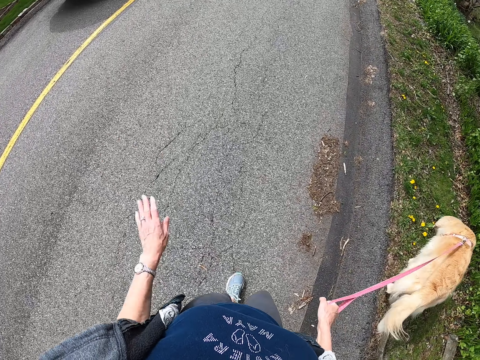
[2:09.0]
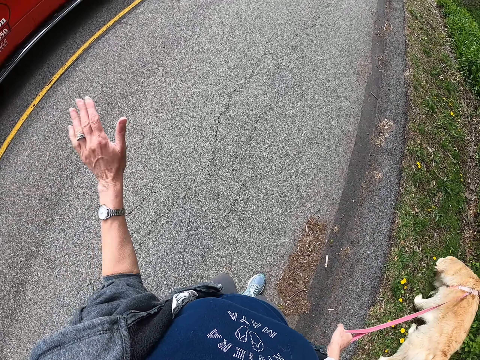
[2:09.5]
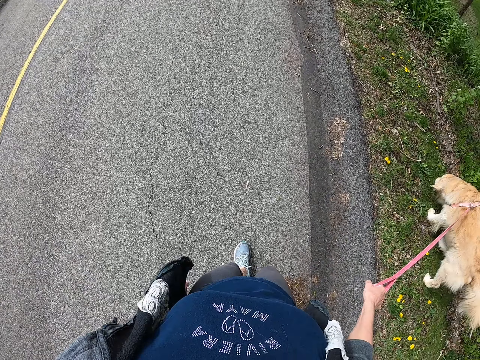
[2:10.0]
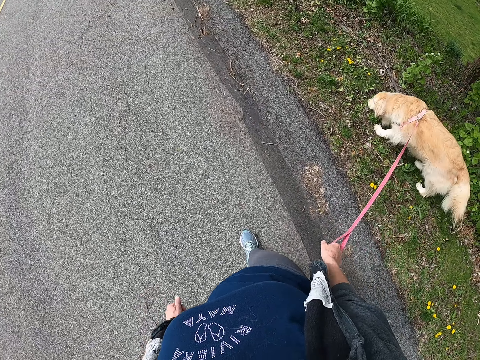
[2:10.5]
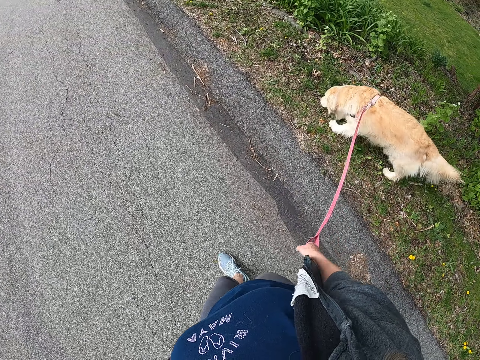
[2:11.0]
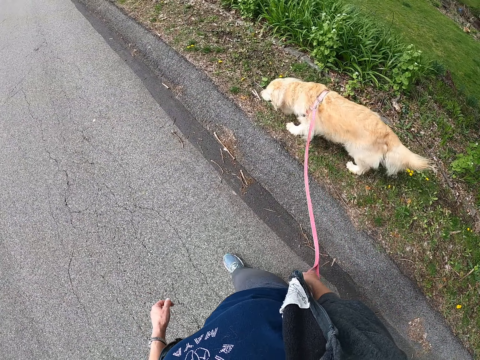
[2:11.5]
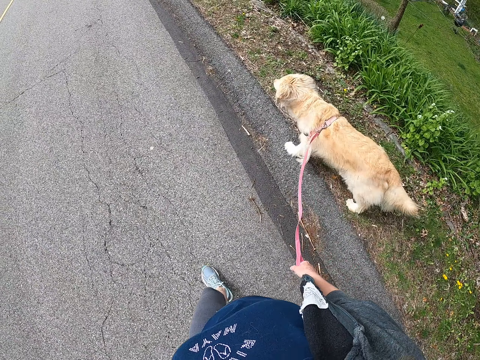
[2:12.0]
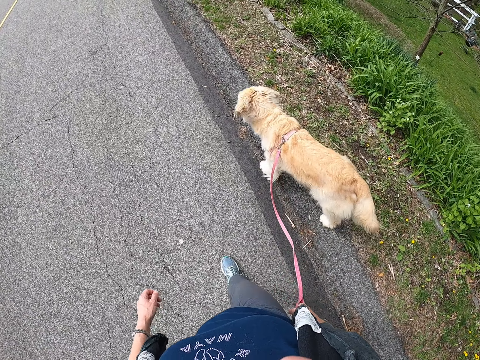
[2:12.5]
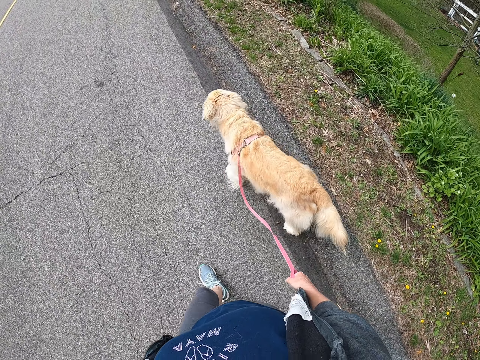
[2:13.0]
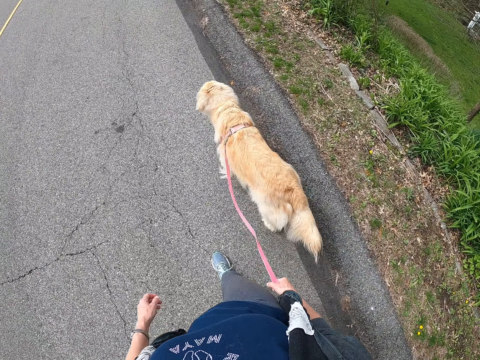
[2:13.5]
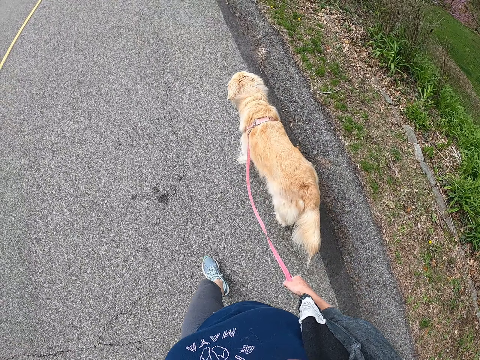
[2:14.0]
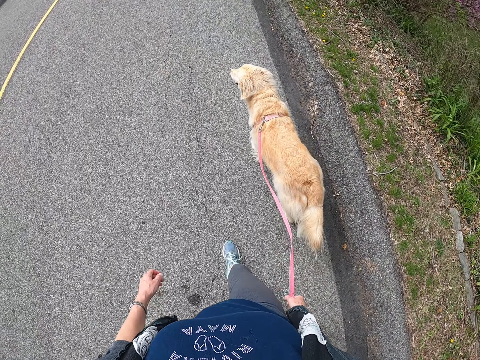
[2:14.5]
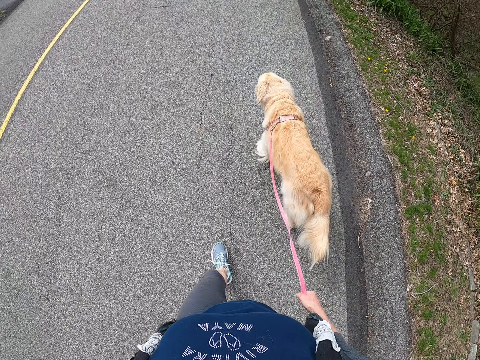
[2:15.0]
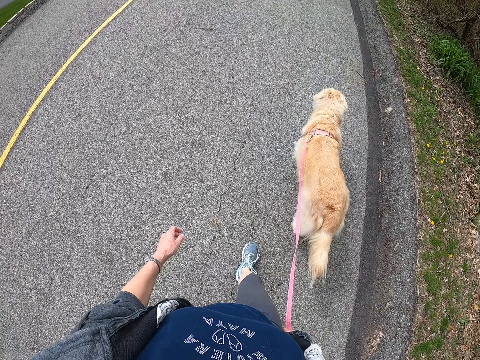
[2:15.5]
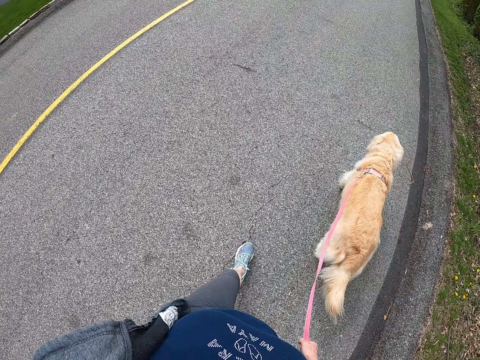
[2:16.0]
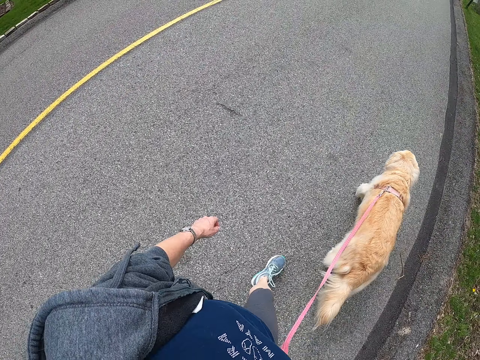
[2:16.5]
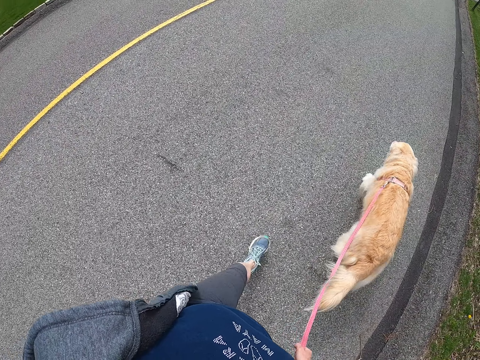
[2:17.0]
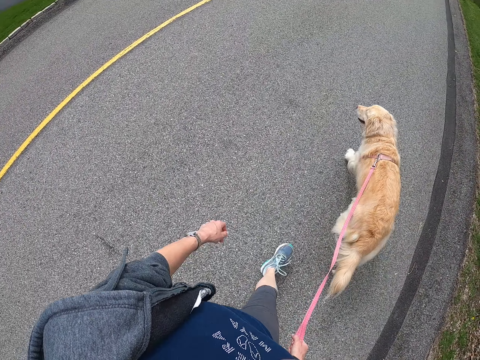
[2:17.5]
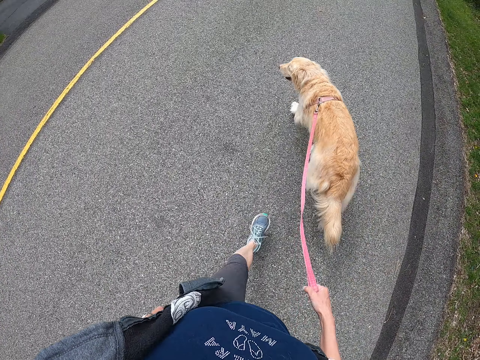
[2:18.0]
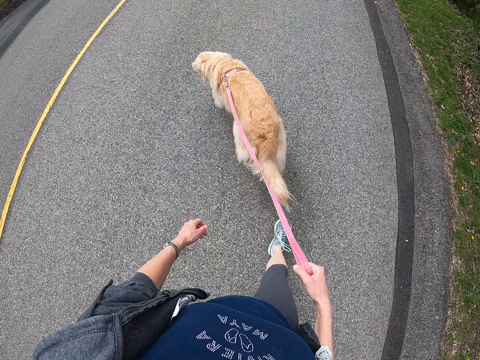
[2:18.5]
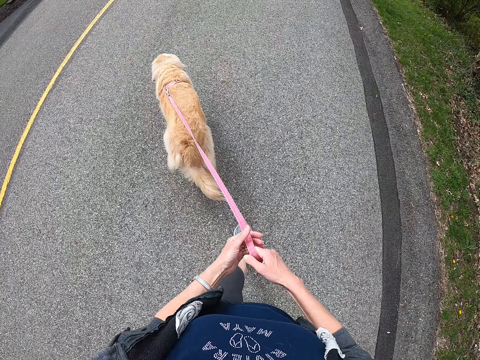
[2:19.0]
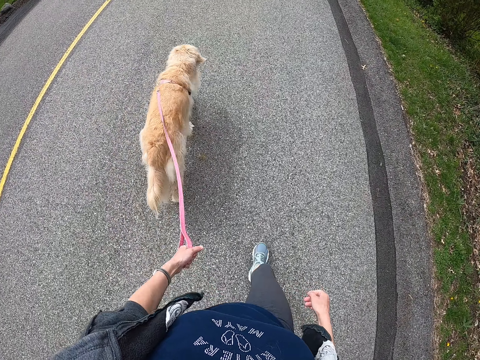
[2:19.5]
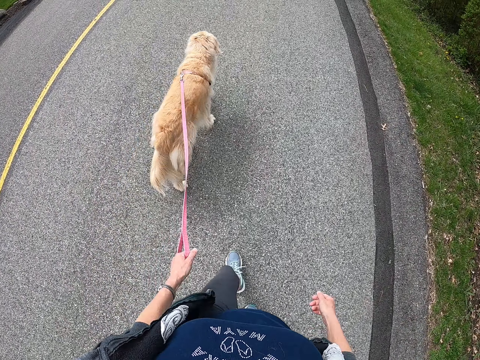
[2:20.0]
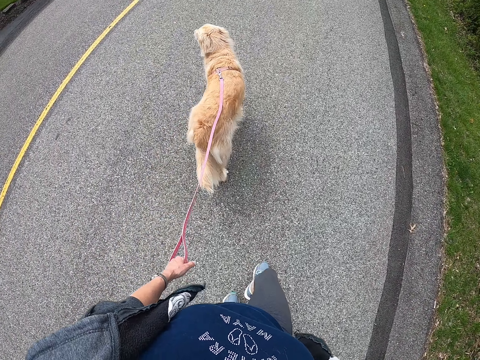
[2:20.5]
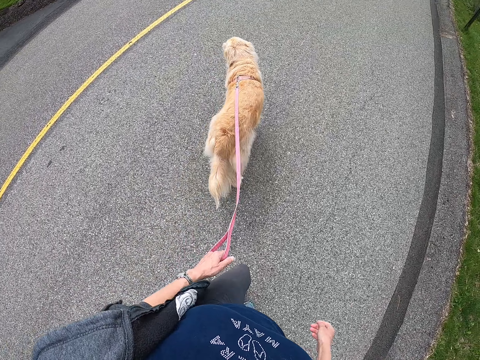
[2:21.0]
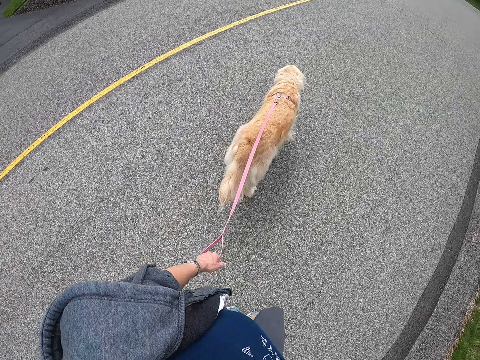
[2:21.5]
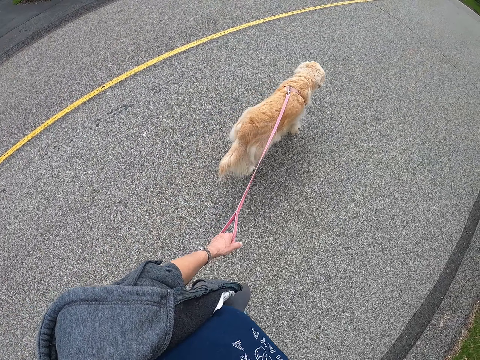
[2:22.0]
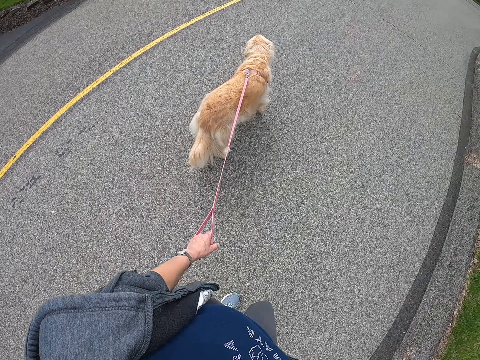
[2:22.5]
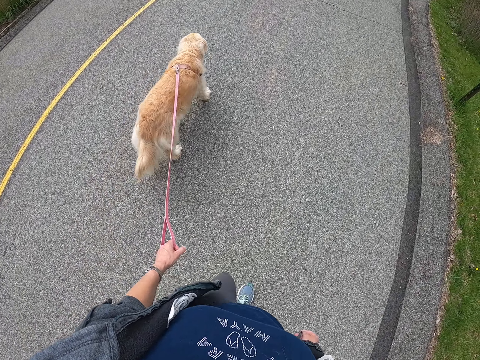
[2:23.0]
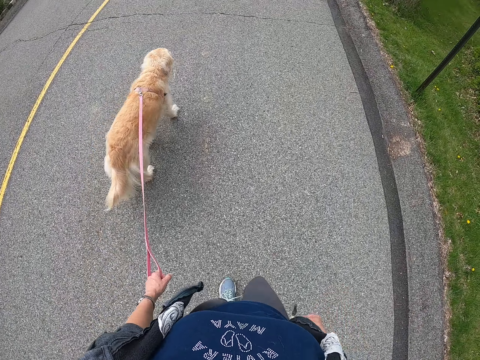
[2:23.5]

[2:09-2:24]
The camera wearer raises her left hand. She turns the dog leash to her left hand.

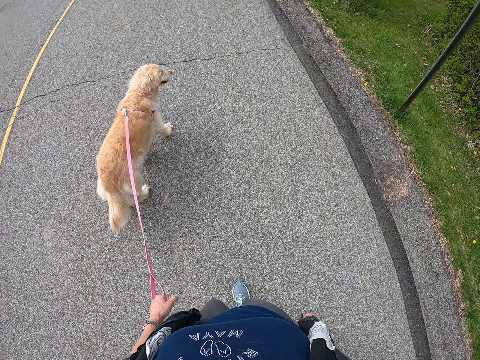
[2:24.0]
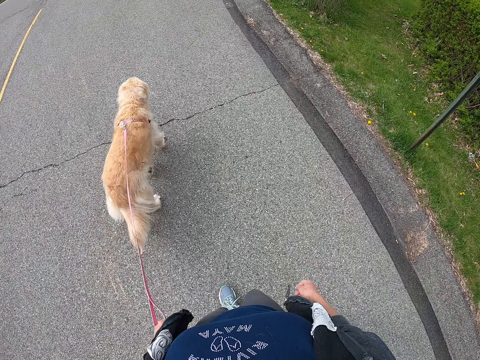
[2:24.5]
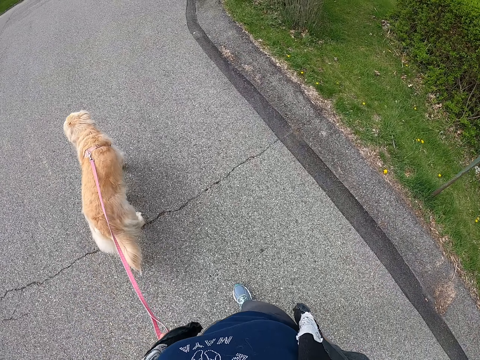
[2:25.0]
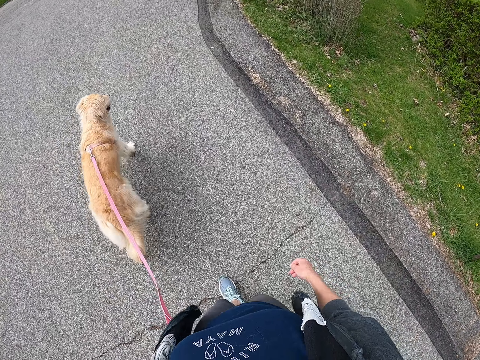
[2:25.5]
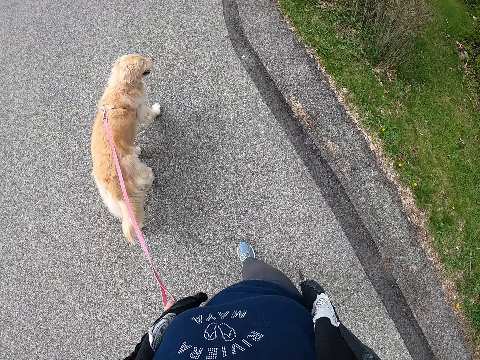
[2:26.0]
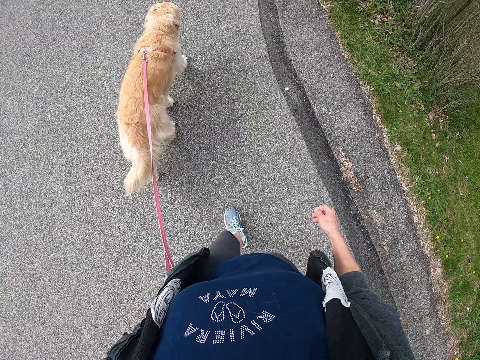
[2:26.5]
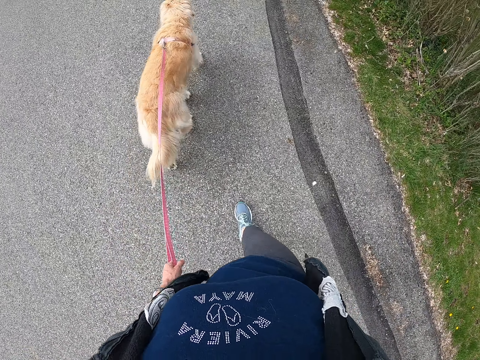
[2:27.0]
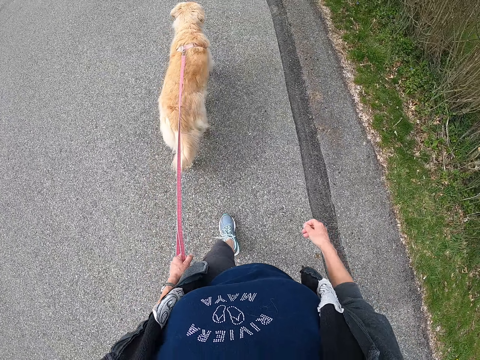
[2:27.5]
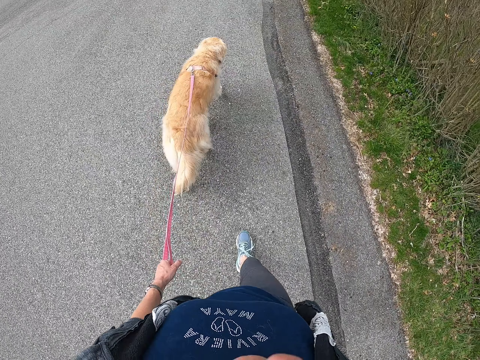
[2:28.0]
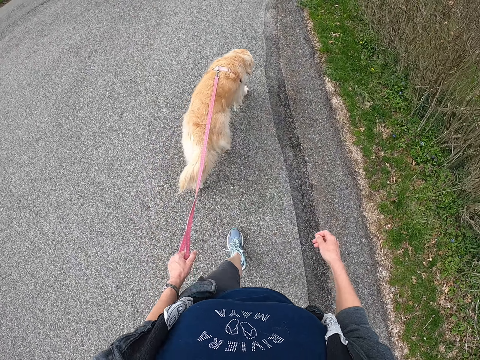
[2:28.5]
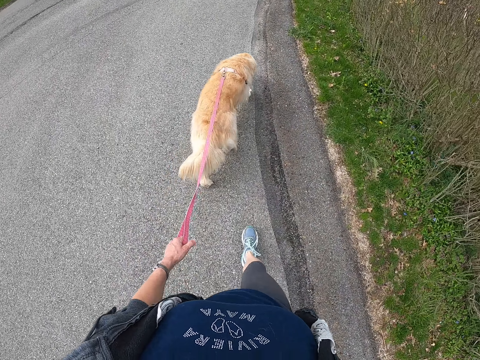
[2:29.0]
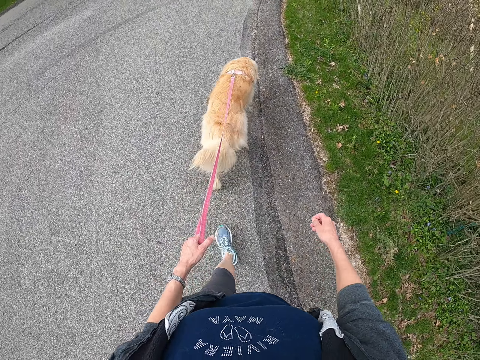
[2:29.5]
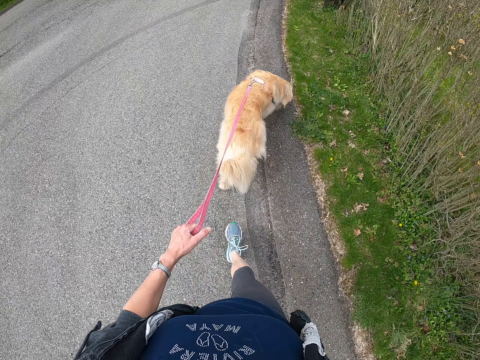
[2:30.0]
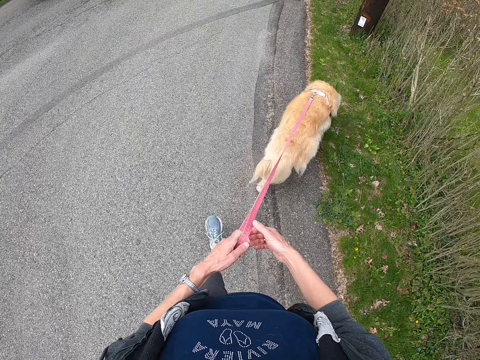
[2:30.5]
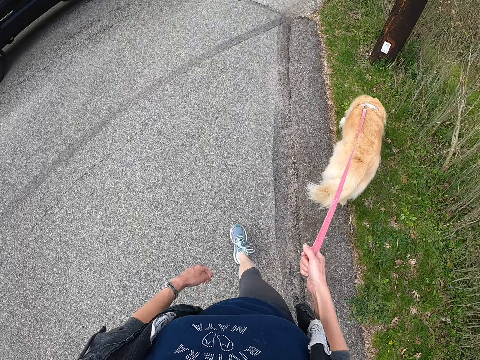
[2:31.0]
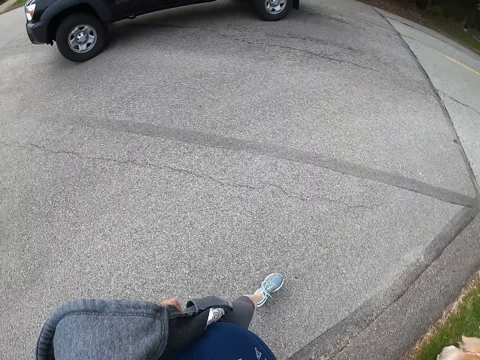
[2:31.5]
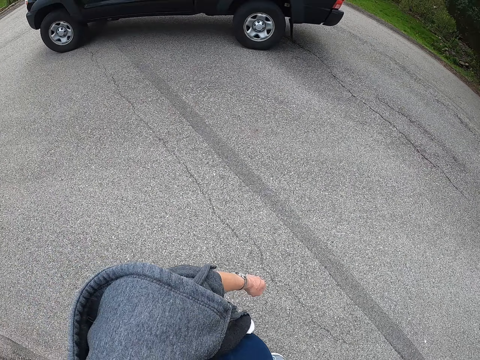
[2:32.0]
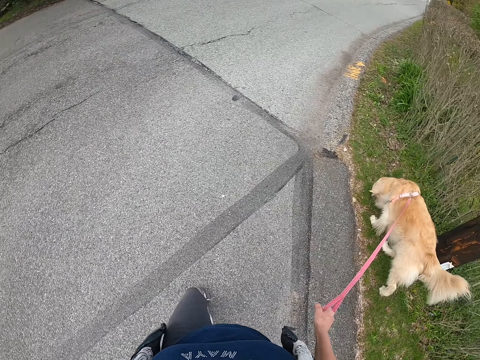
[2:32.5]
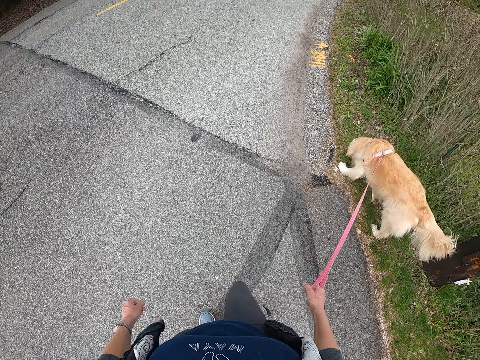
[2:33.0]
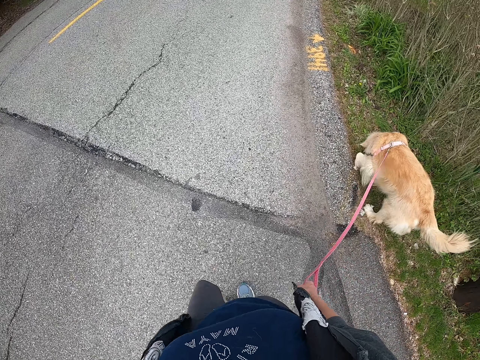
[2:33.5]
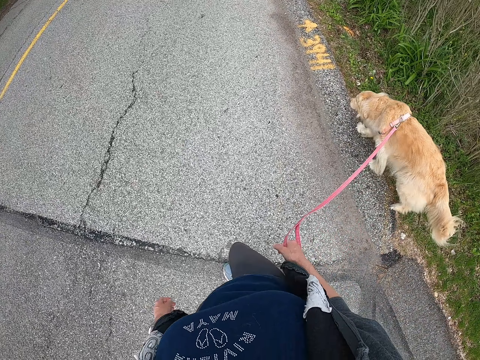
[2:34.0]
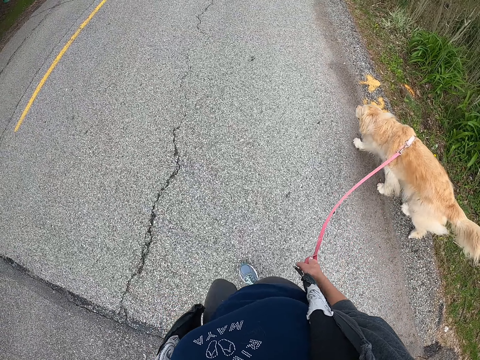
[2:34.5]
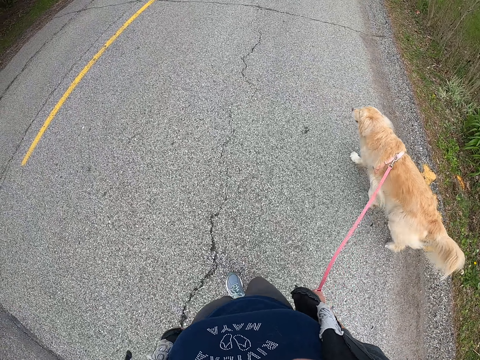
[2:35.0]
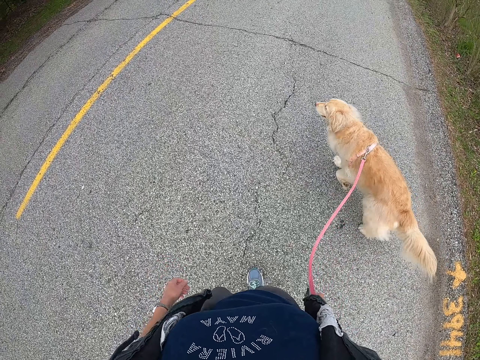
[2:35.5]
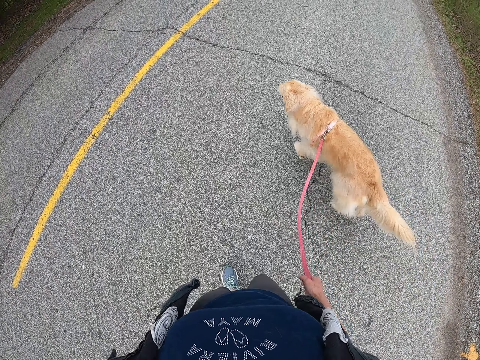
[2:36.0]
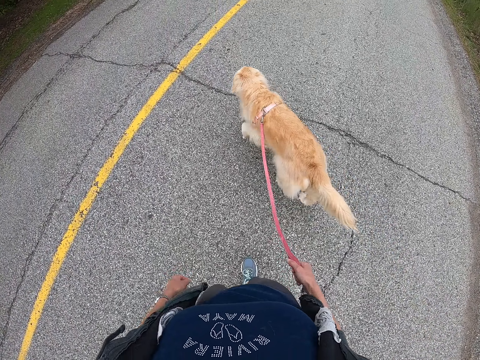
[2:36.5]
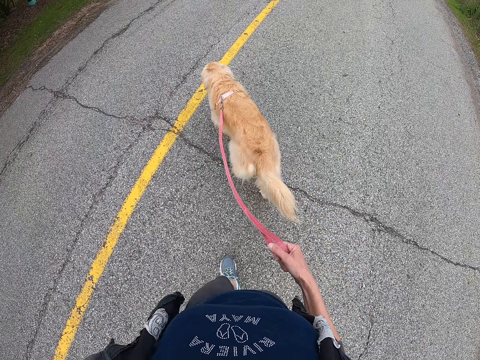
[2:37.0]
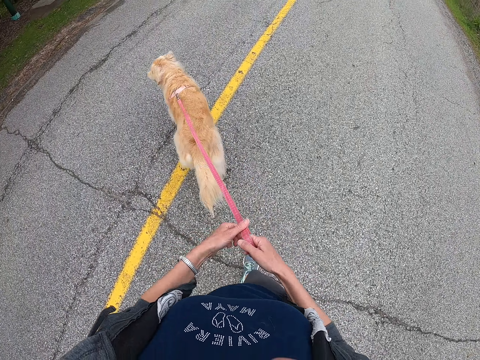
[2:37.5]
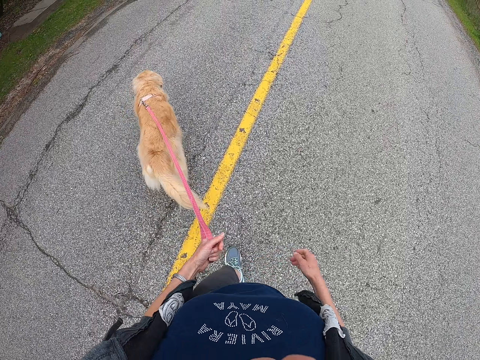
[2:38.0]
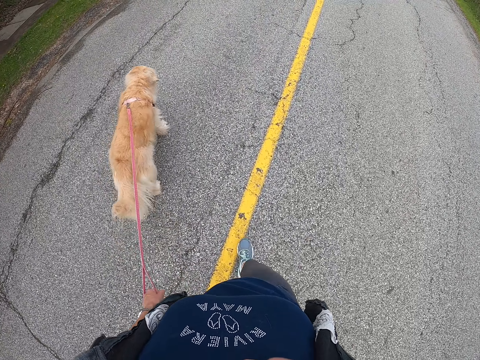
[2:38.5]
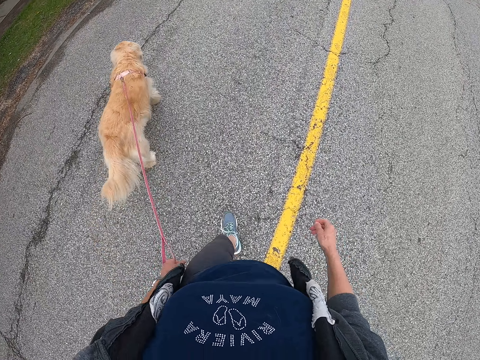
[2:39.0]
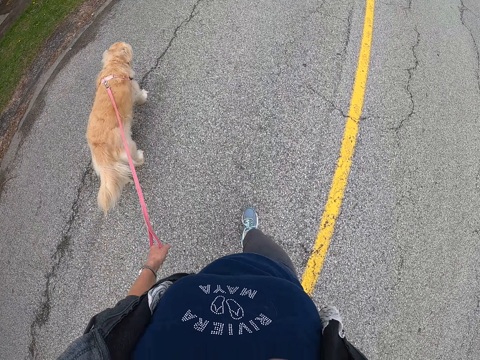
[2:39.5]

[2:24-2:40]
The camera wearer turns the dog leash to her right hand. She turns the dog leash to her left hand.
